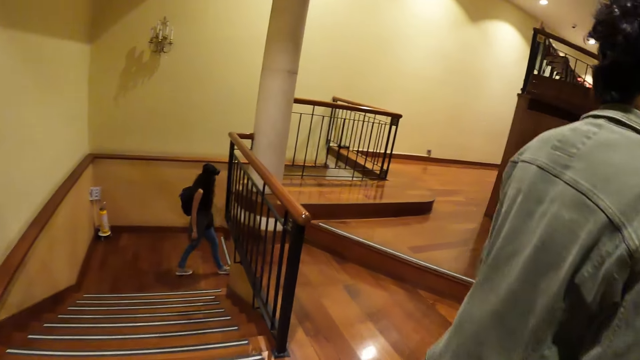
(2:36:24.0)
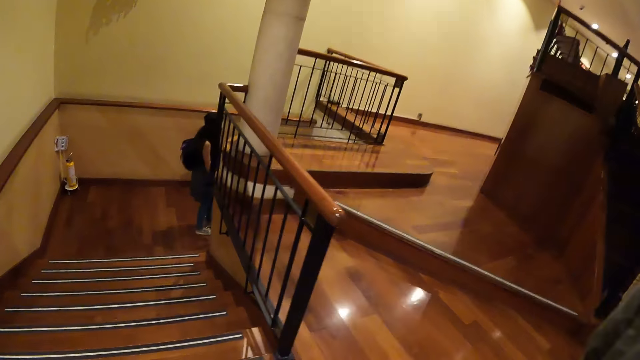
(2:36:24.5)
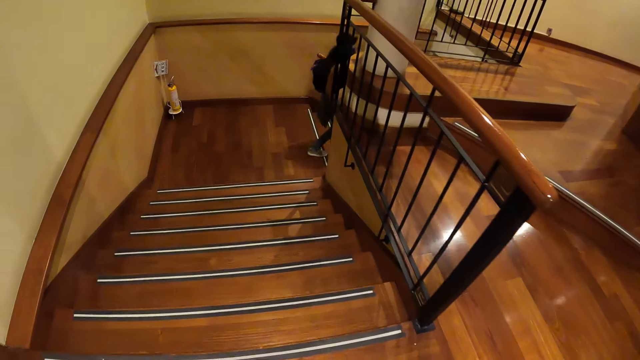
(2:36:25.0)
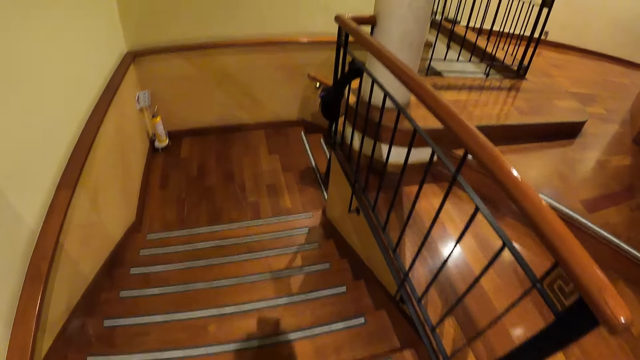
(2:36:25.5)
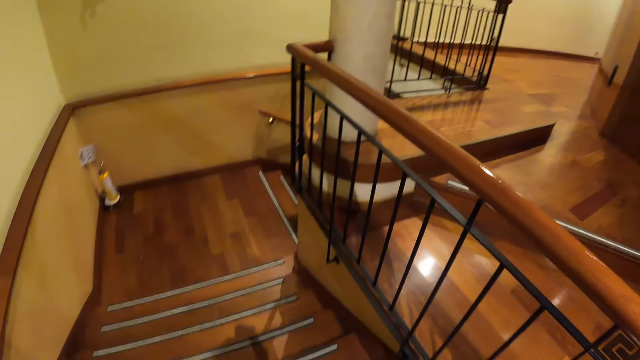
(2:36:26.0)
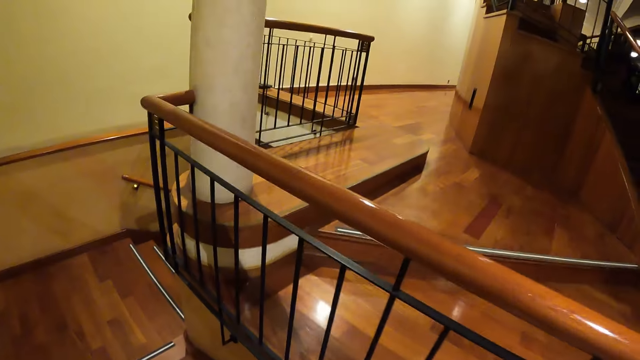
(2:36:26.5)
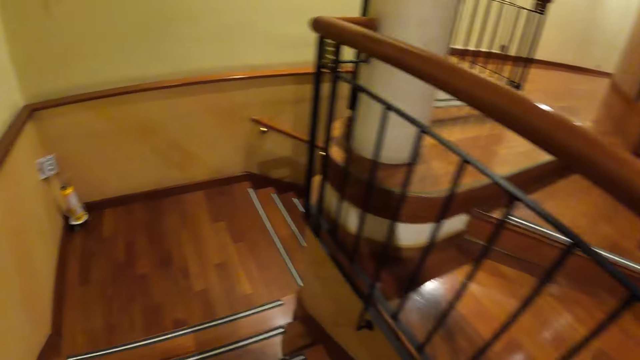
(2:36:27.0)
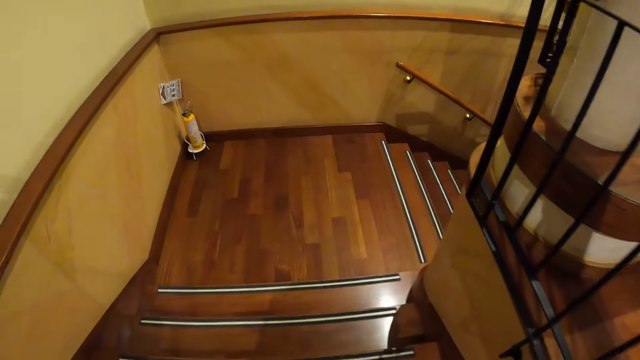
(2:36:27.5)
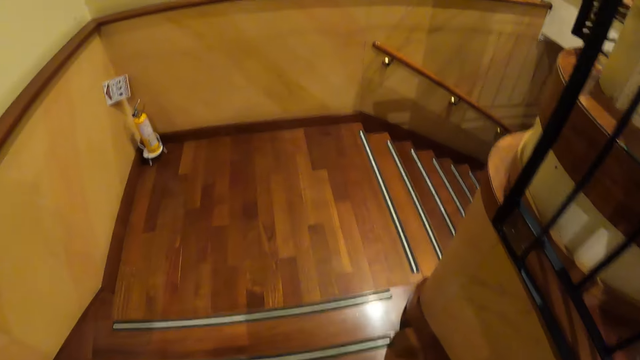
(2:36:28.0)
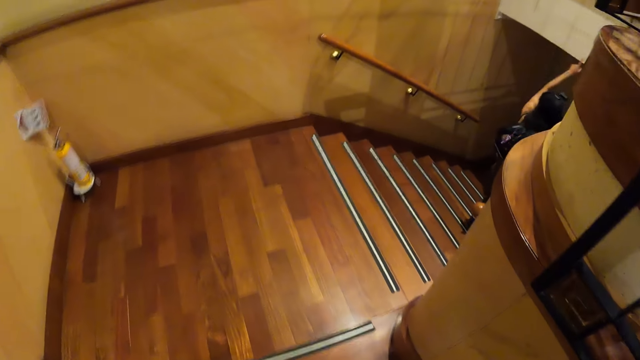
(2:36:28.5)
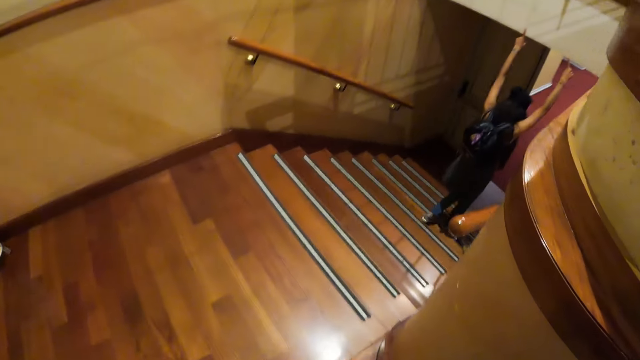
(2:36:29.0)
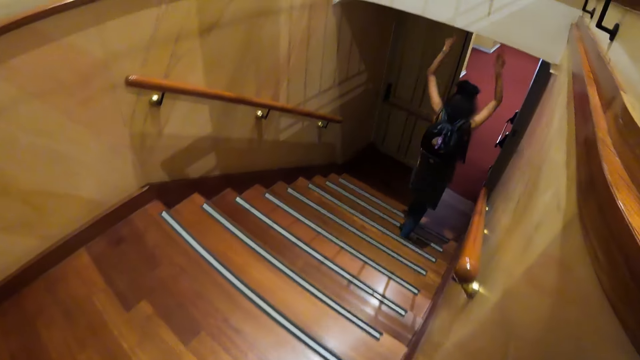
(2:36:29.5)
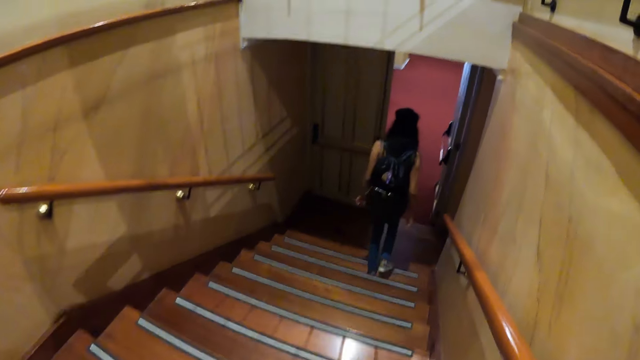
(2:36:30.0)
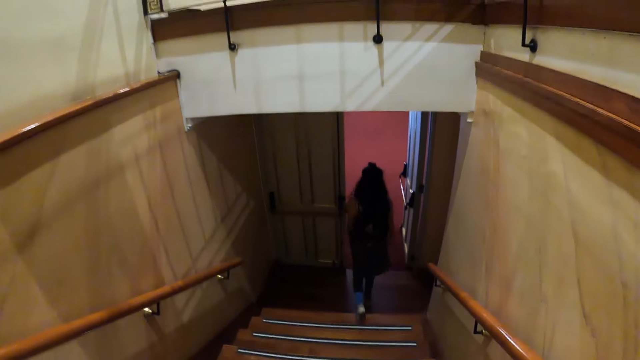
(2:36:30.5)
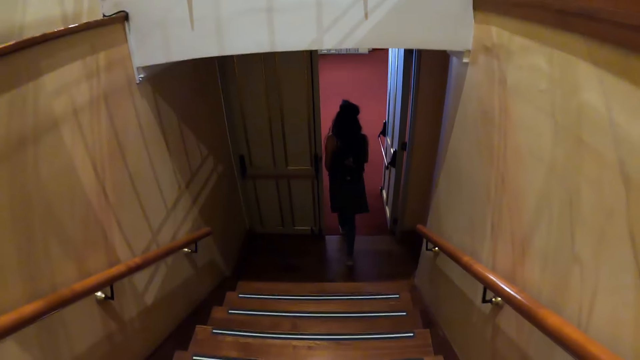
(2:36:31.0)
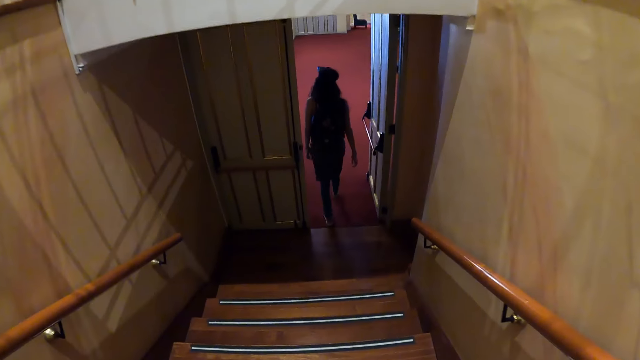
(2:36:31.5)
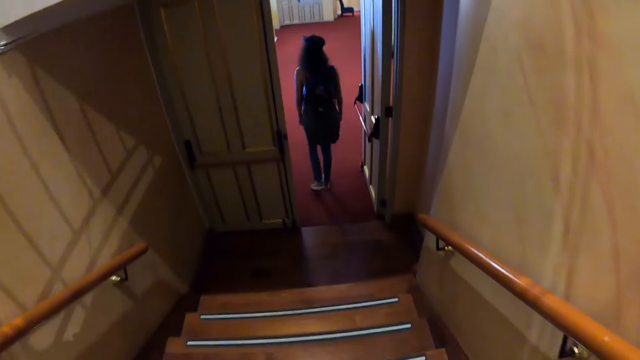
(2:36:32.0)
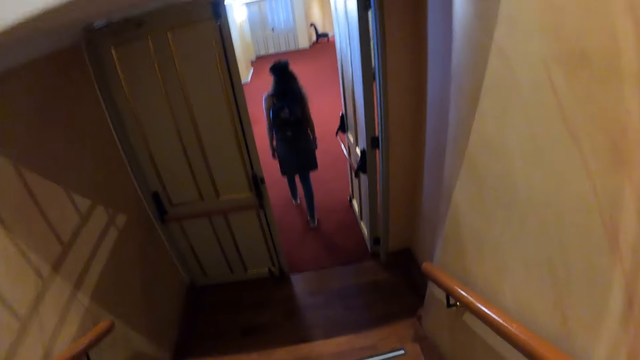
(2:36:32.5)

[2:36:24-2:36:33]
The camera wearer descends the stairs.

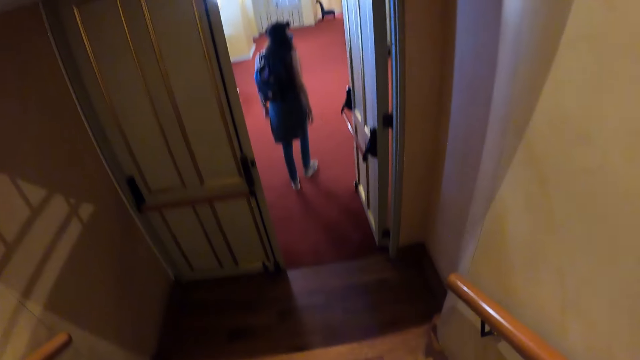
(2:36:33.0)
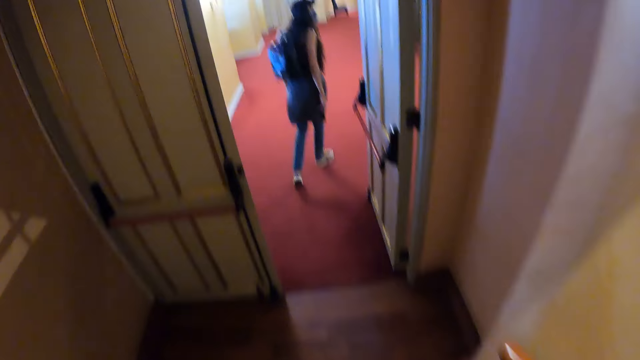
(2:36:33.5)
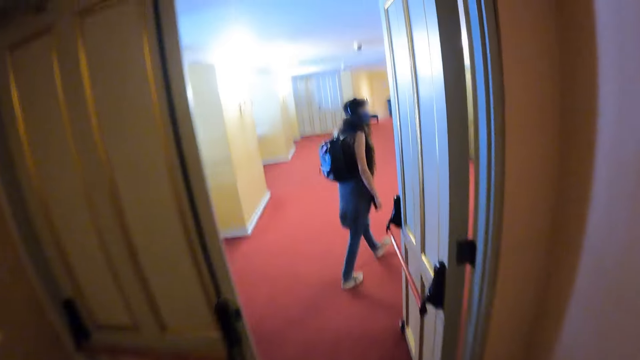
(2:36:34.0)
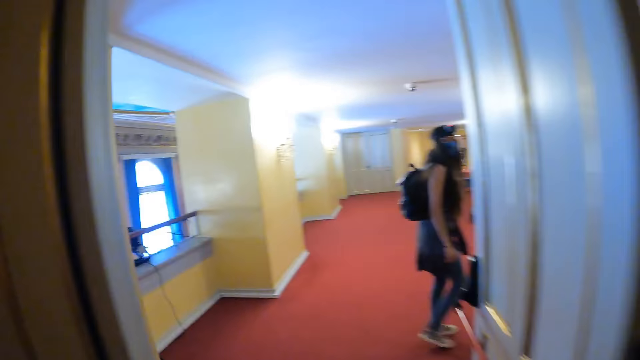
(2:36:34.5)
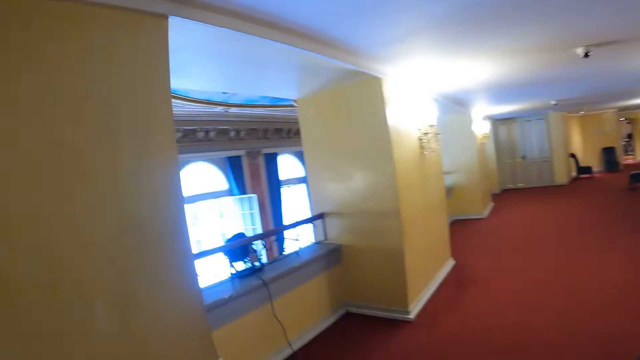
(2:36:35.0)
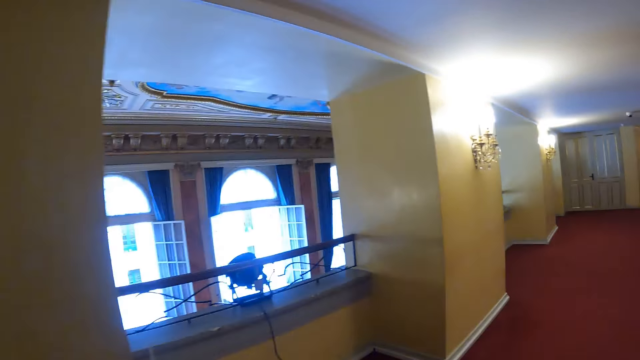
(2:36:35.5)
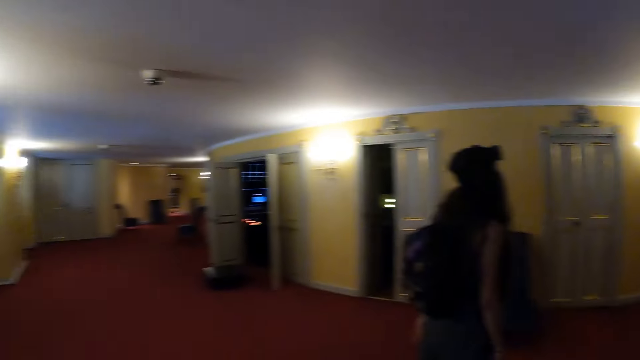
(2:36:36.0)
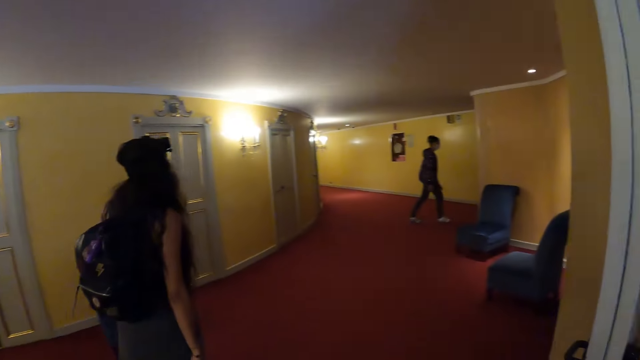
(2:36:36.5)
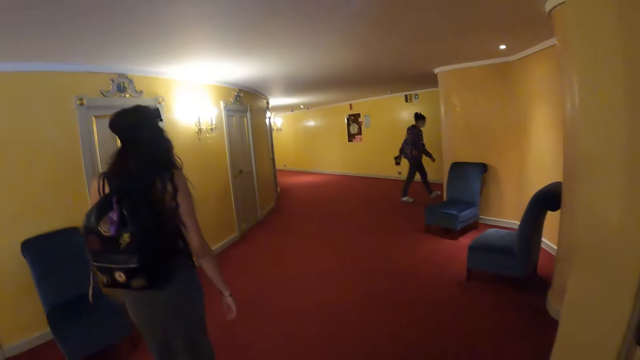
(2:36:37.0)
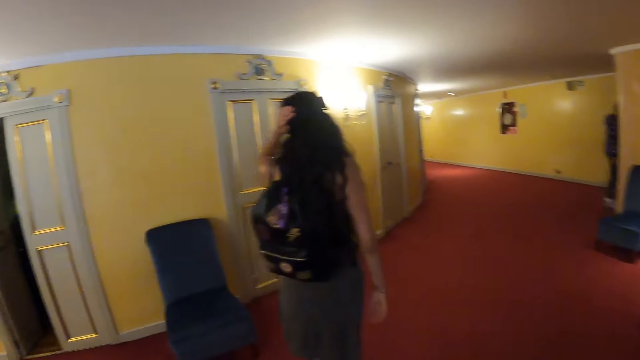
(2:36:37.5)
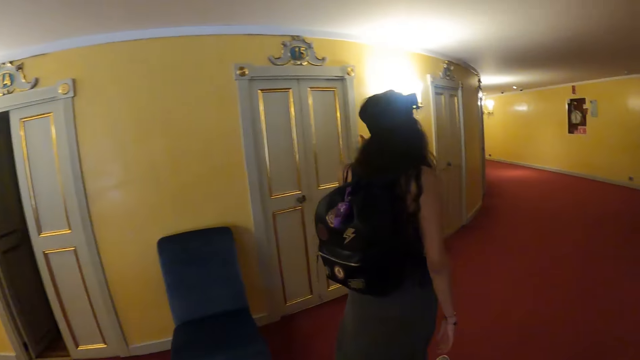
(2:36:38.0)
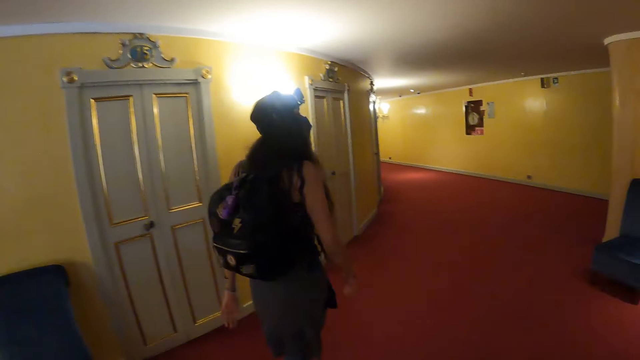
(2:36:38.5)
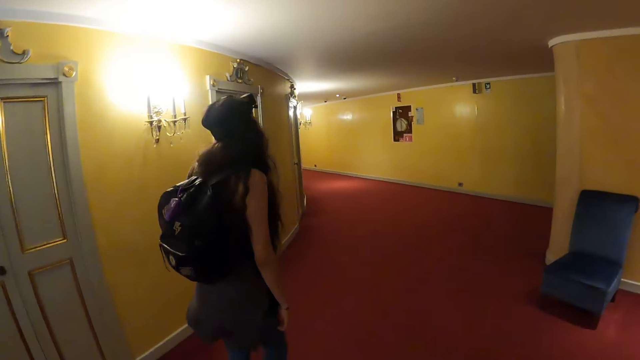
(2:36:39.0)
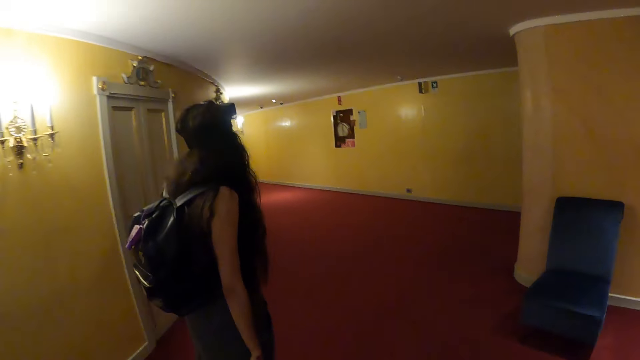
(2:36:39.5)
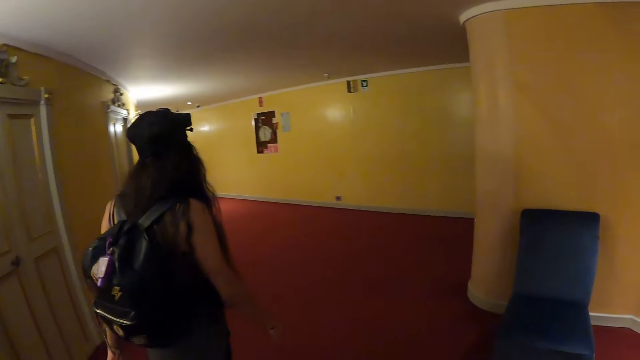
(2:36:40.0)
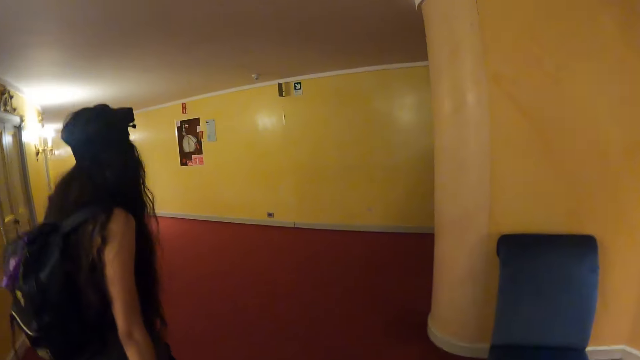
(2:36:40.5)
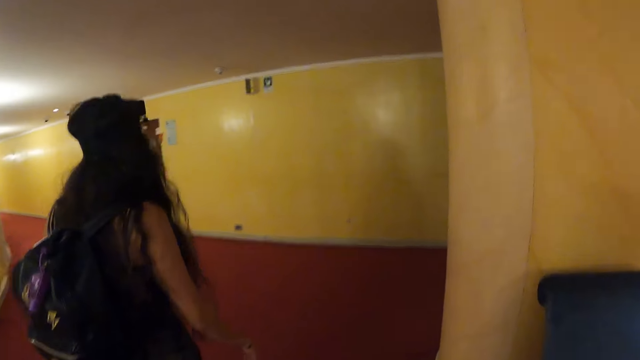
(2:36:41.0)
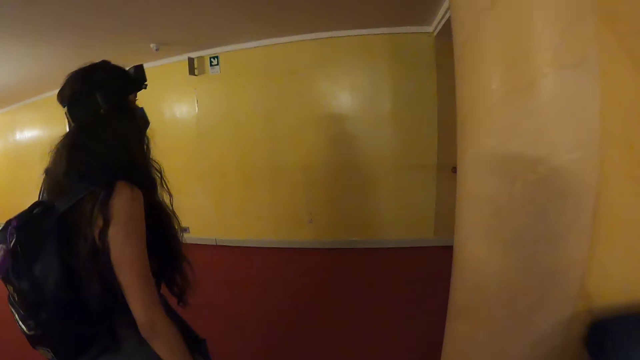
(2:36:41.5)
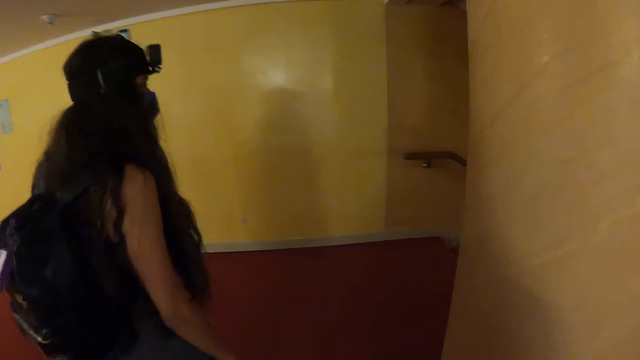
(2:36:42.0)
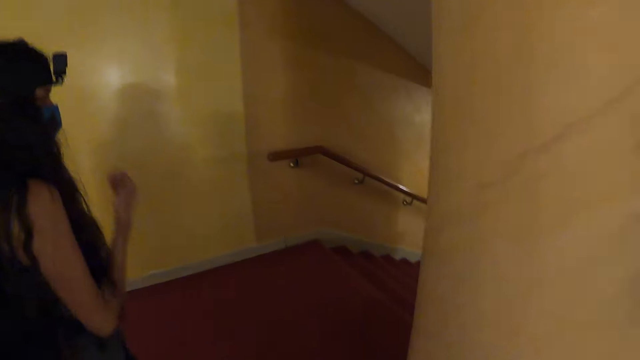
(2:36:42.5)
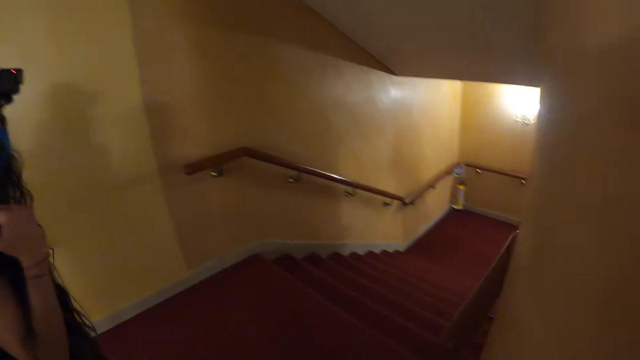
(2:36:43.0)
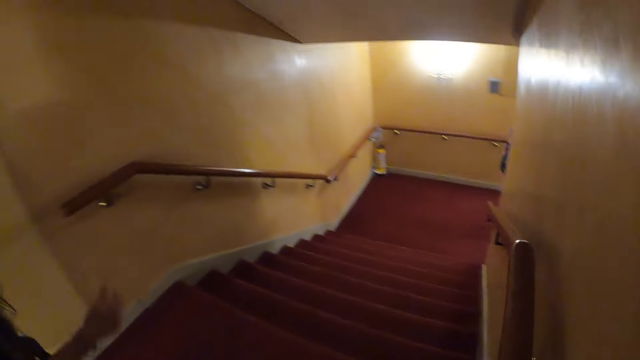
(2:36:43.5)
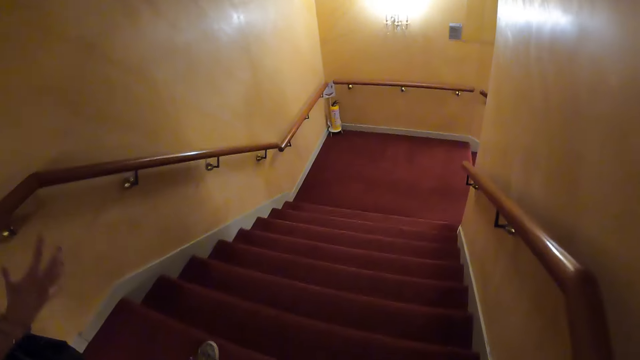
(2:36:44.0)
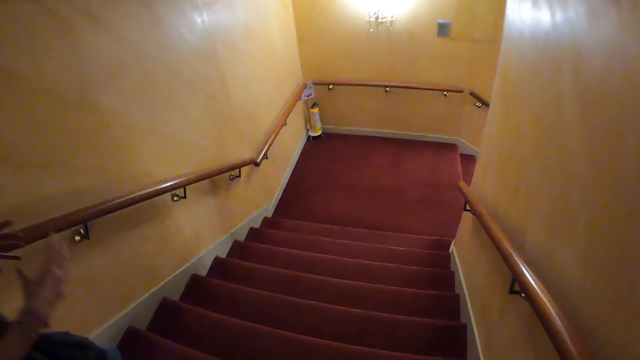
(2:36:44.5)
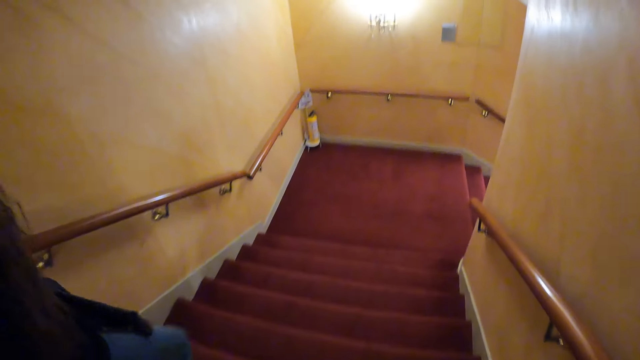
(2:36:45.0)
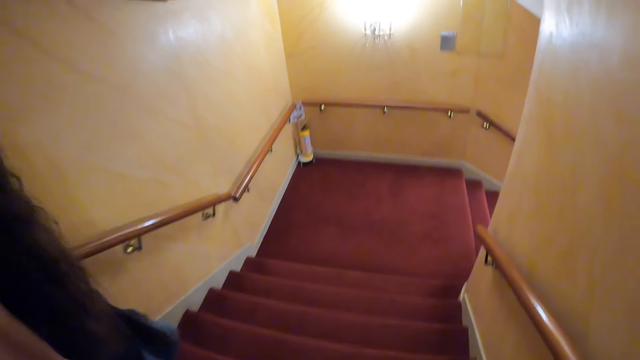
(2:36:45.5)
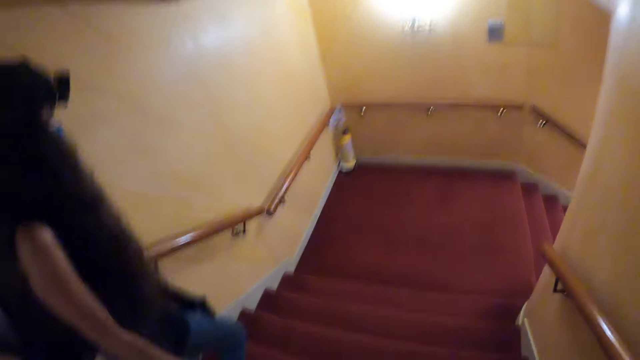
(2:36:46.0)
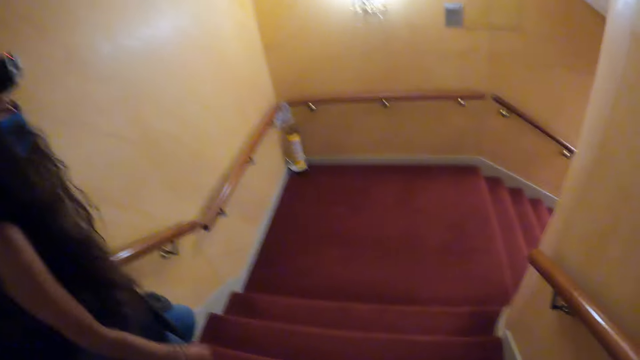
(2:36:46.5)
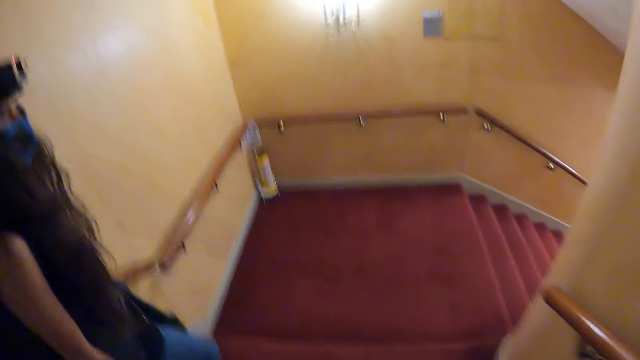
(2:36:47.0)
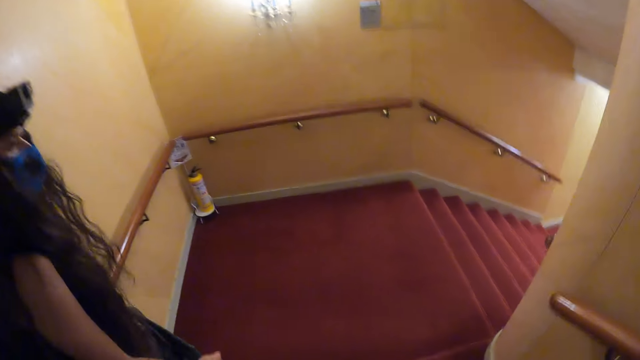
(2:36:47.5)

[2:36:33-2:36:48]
The camera wearer walks around the building. They descend the stairs.
